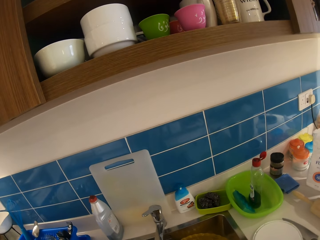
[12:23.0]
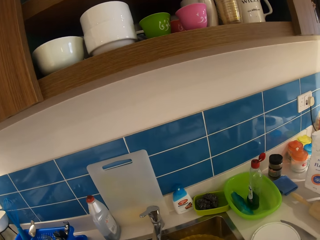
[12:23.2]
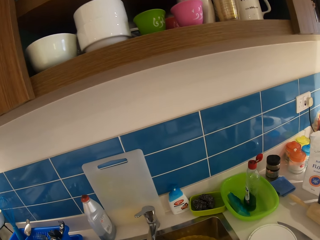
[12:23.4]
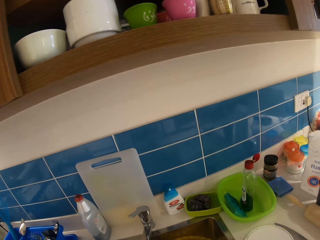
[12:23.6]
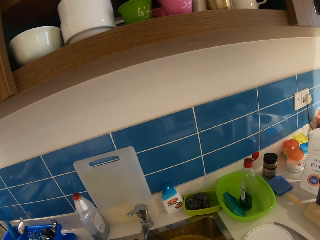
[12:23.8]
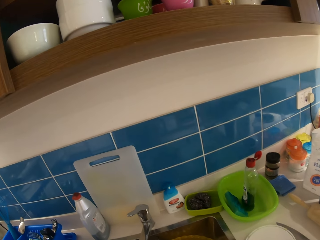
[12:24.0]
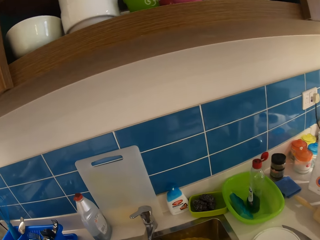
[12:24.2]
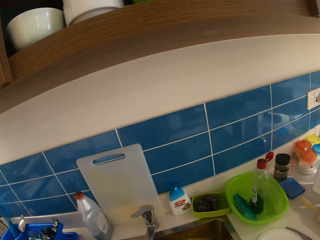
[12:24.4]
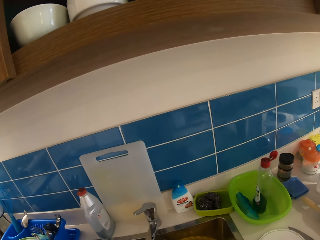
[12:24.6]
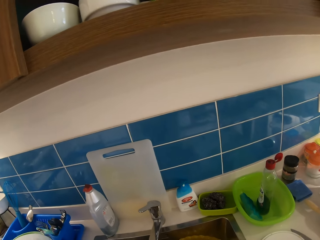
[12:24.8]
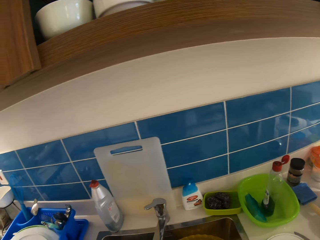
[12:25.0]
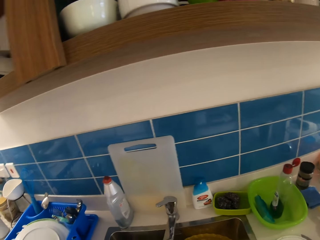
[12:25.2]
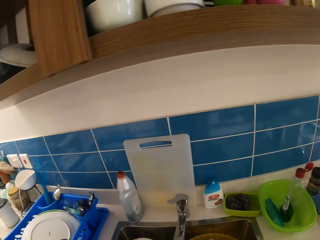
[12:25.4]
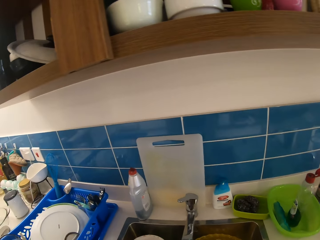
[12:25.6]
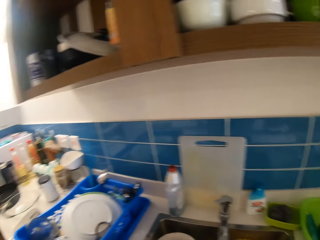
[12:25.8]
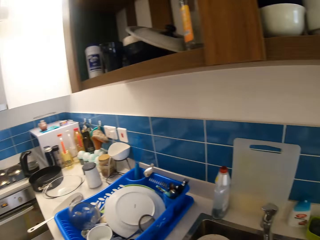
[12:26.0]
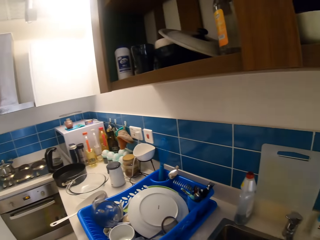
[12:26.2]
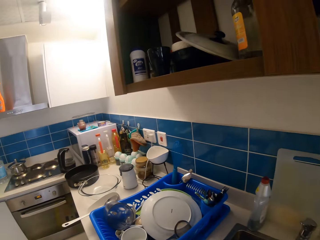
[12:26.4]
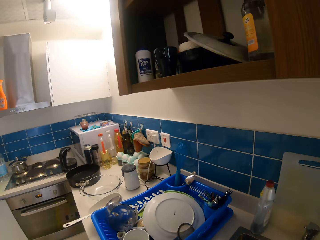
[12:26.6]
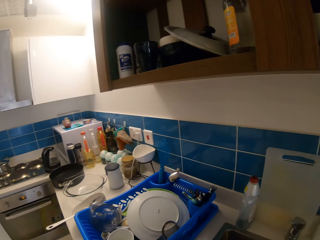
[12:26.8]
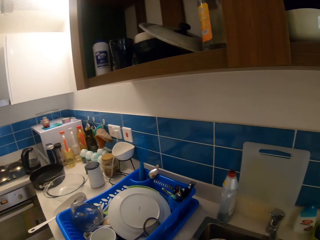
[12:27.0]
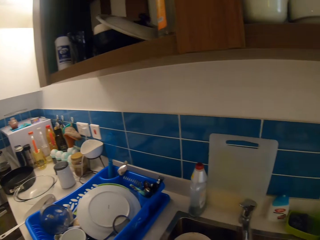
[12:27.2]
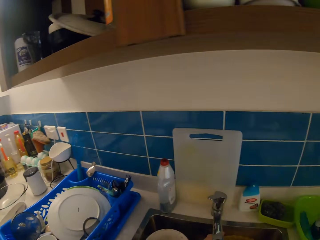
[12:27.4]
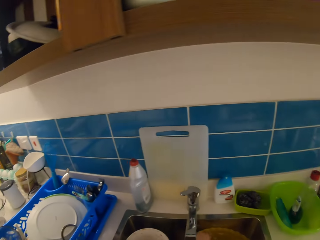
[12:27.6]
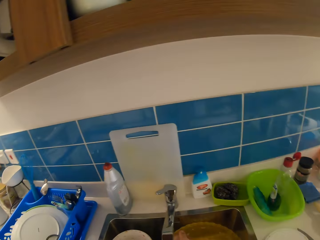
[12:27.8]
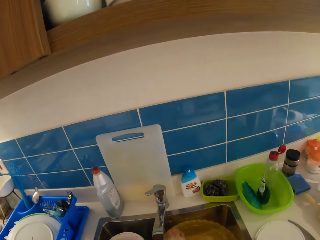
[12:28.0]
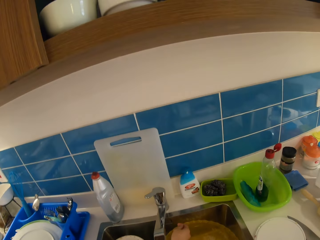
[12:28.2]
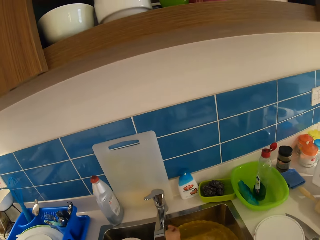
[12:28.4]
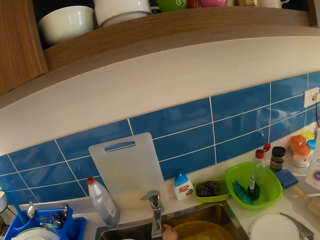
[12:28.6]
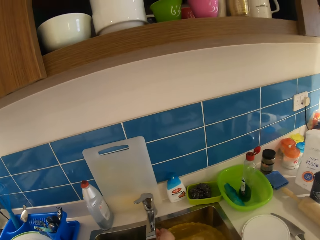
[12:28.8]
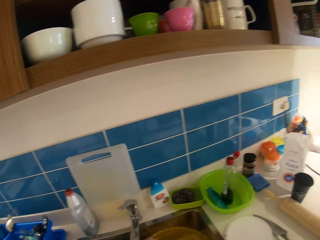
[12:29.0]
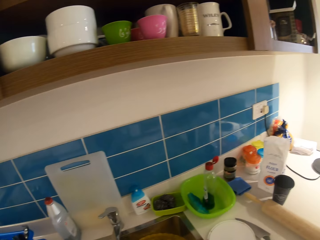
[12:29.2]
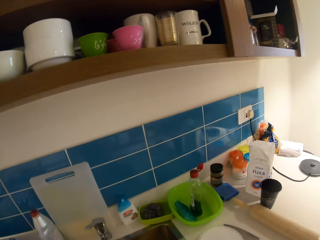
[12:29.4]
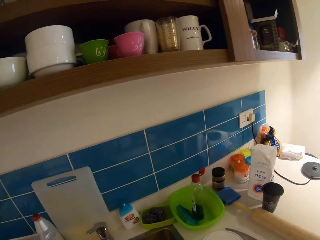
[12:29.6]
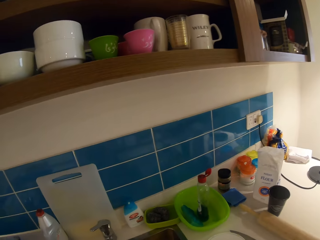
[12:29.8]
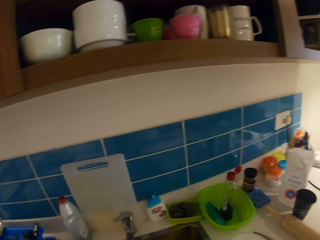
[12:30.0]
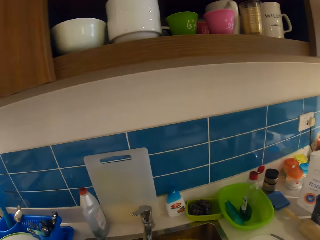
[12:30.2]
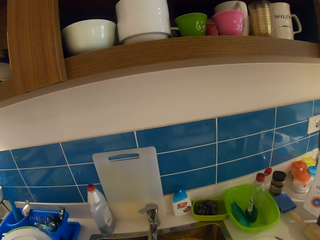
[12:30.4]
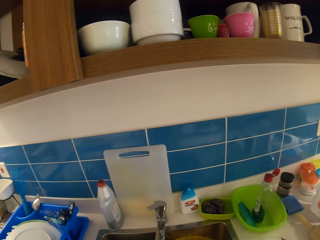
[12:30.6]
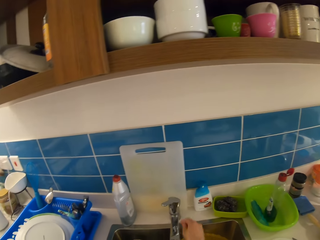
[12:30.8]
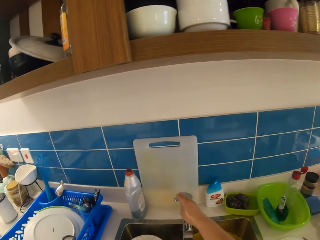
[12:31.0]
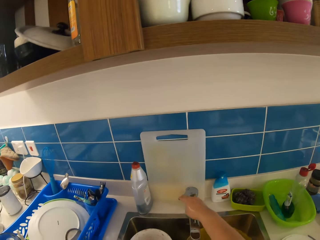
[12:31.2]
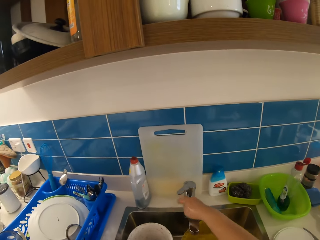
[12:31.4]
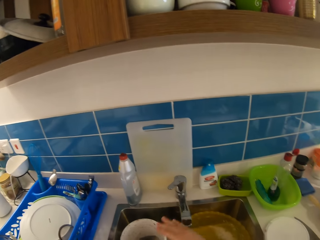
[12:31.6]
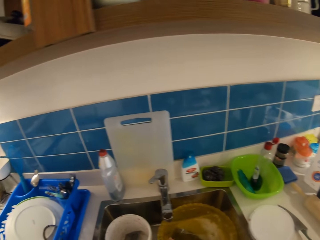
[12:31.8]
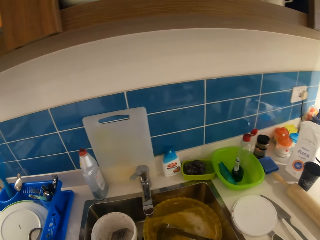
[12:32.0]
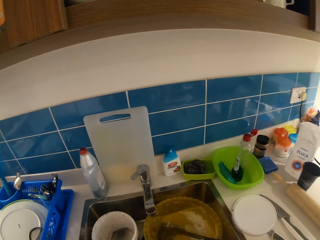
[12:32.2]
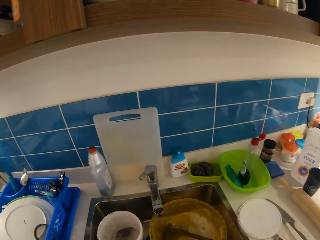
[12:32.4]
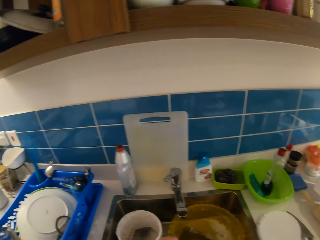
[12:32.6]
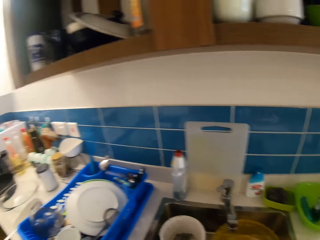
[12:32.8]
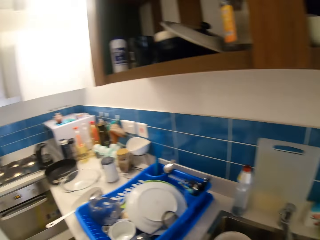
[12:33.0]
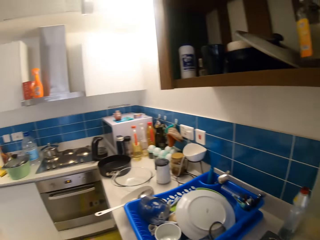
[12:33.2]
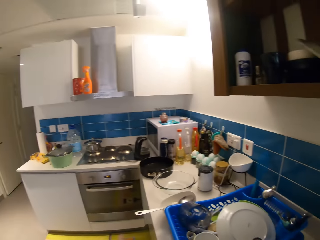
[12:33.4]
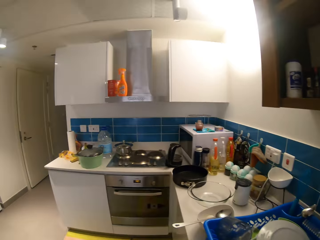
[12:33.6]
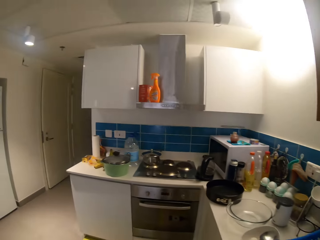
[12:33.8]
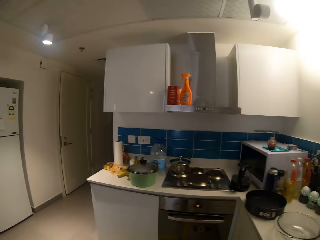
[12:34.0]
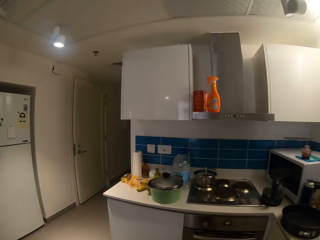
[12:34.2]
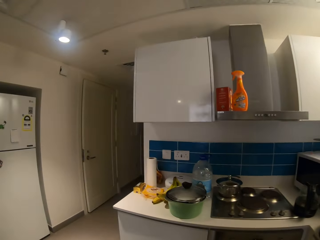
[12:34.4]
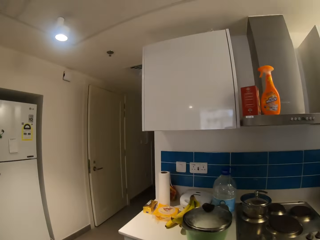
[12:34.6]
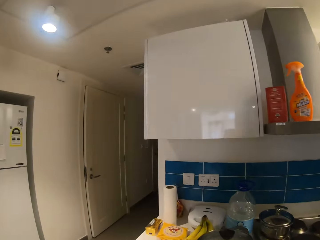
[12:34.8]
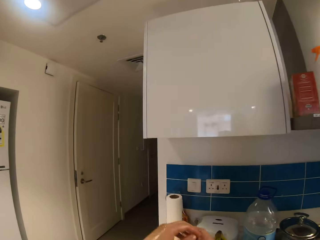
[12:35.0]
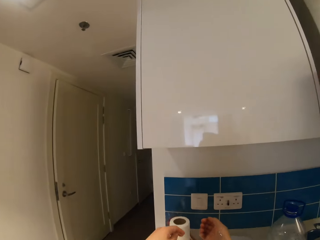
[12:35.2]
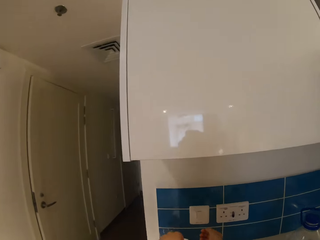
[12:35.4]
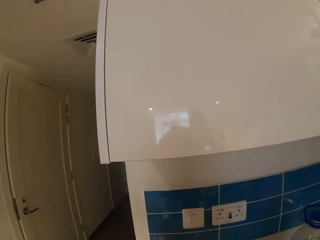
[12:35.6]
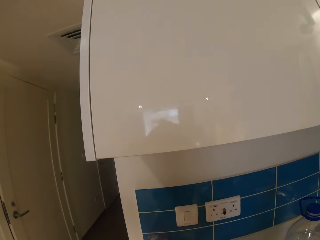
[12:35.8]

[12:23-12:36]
The camera wearer turns off the tap. They walk around the house.

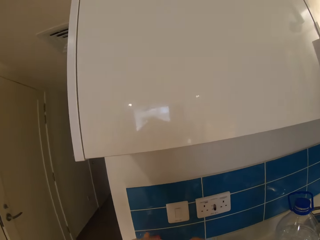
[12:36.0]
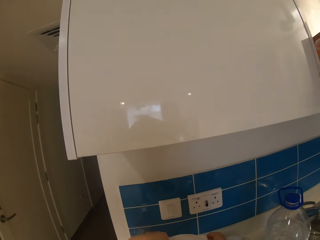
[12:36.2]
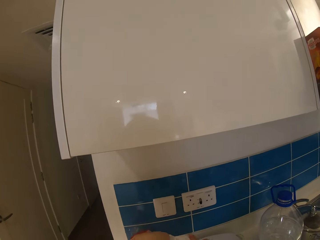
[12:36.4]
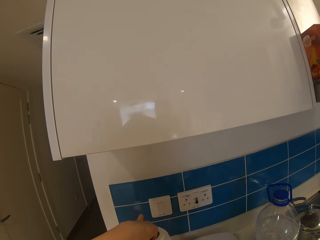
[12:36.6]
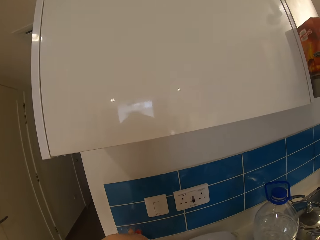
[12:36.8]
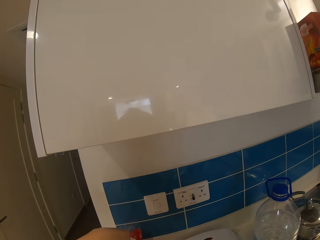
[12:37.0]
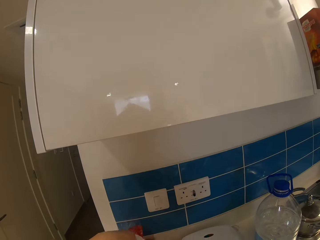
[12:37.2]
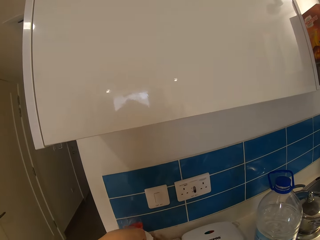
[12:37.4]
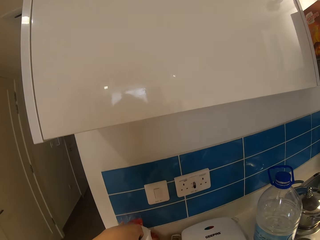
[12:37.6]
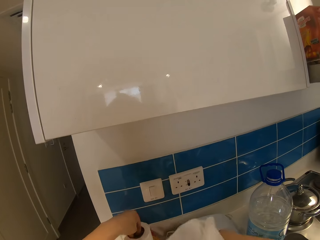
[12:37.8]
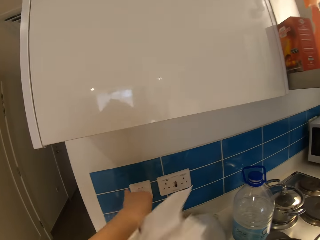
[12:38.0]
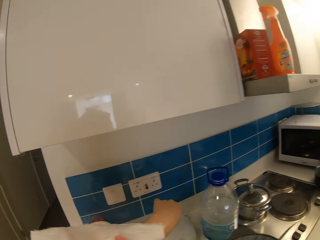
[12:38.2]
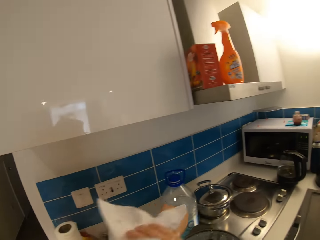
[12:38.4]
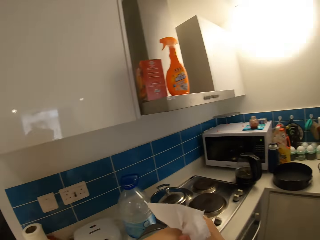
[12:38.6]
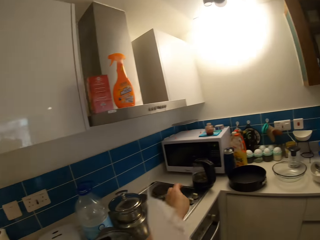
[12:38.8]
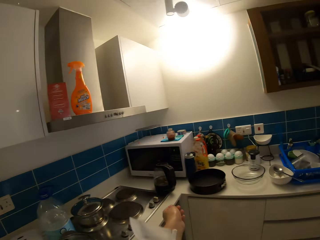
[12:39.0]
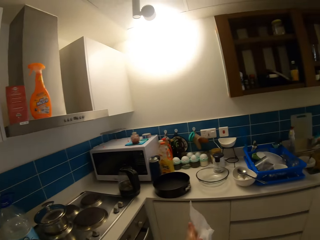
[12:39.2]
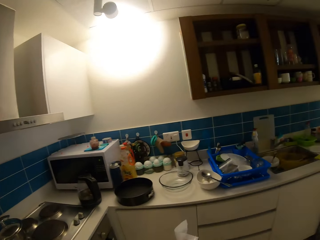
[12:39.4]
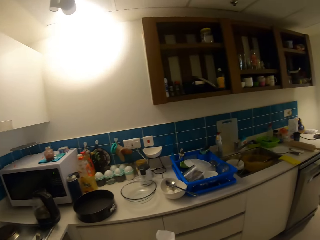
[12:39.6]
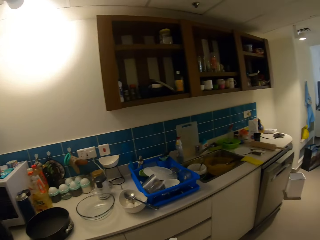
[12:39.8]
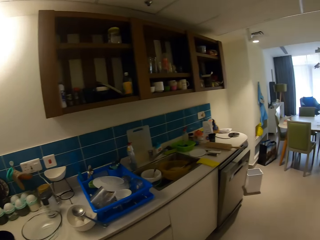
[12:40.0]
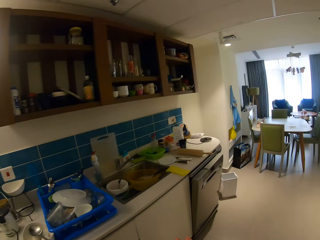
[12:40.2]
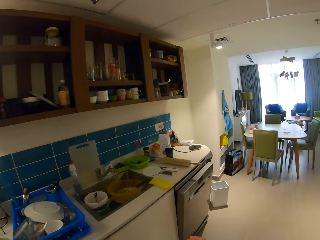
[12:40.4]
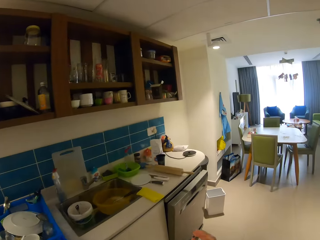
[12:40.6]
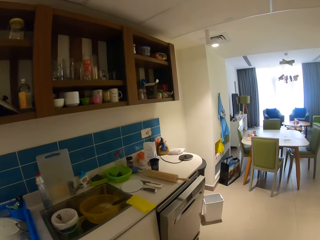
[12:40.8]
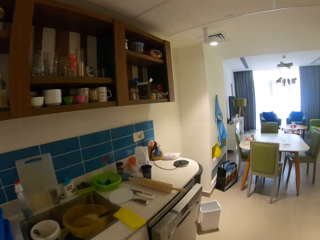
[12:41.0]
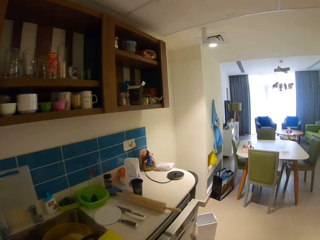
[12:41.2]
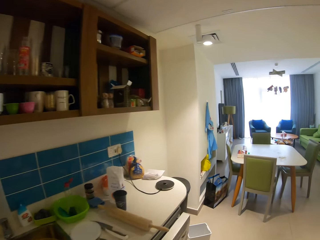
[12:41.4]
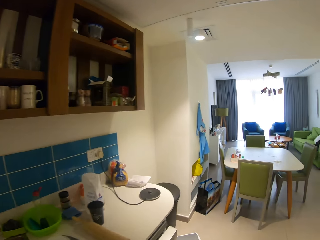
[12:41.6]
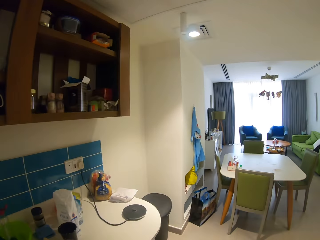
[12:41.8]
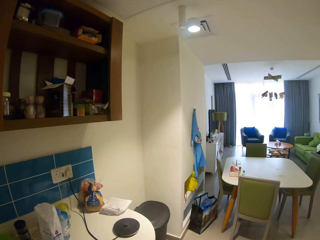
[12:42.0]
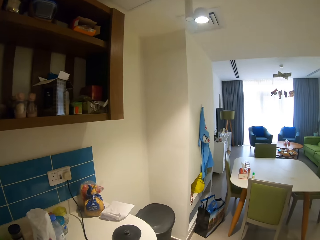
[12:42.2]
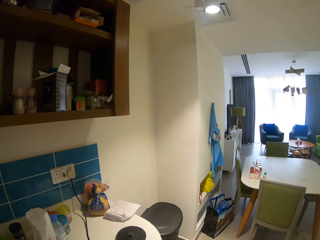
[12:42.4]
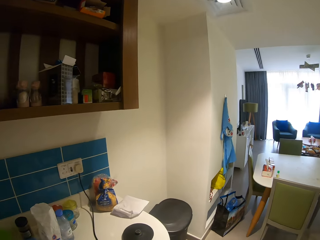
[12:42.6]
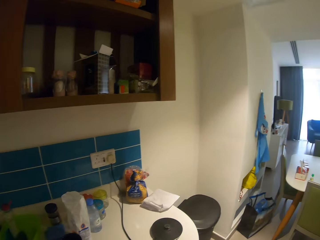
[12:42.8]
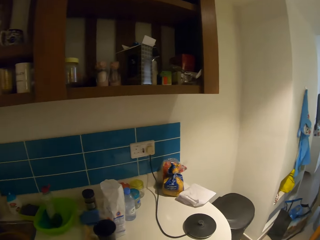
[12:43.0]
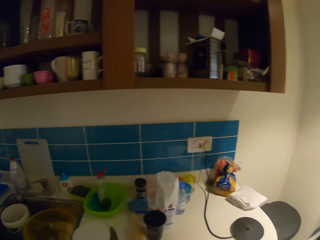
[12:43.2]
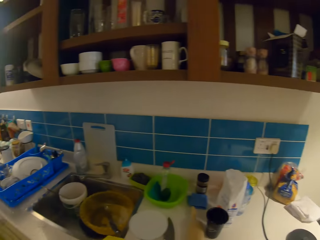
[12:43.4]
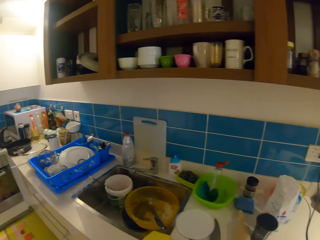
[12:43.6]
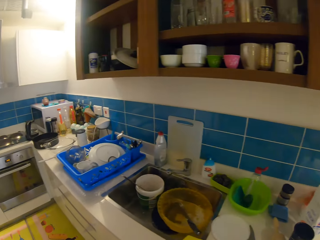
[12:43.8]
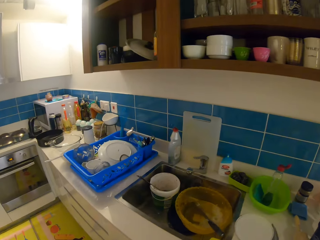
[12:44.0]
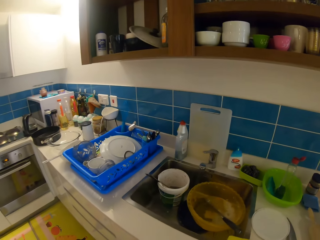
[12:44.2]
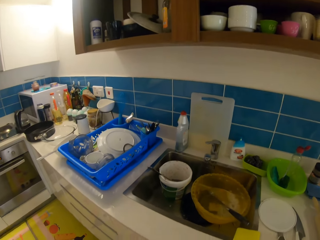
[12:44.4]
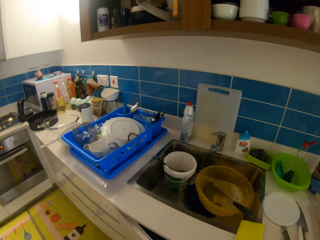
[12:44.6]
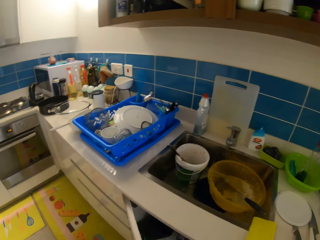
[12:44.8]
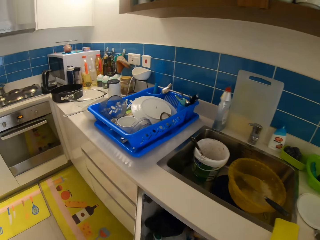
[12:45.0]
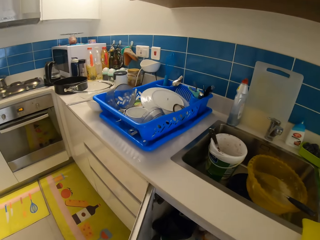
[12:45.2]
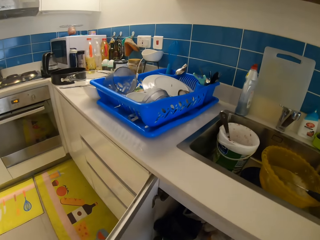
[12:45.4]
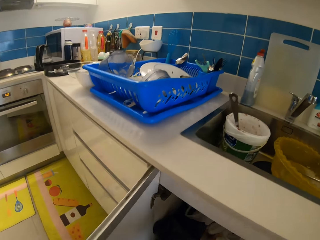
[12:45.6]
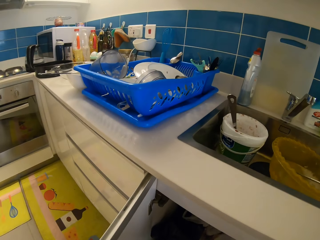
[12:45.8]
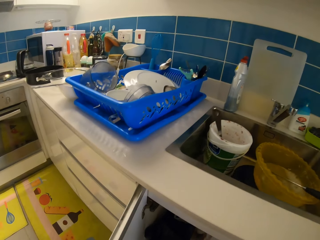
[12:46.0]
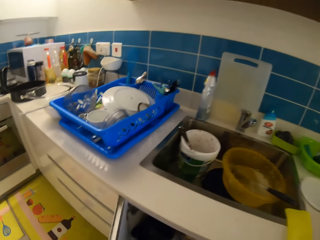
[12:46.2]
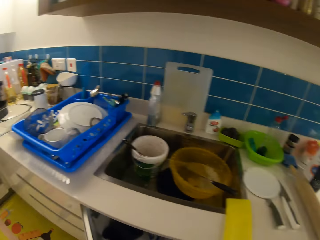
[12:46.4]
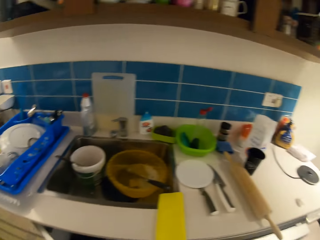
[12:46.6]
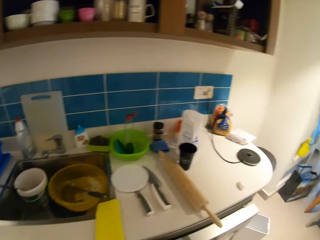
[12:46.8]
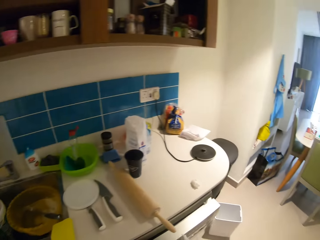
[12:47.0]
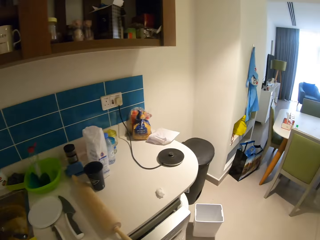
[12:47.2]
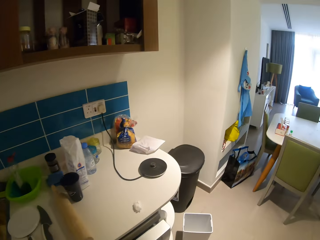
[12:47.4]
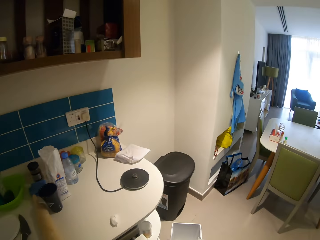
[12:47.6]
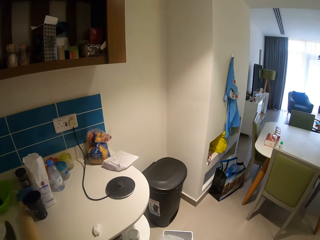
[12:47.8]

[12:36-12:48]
The camera wearer takes a tissue paper. They clean hands with the tissue paper. They walk around the house. They open the cabinetry and close the cabinetry.
